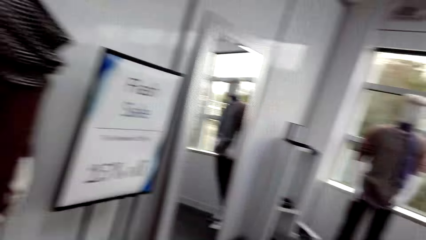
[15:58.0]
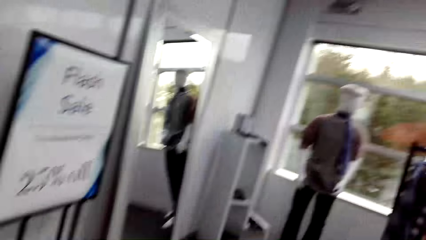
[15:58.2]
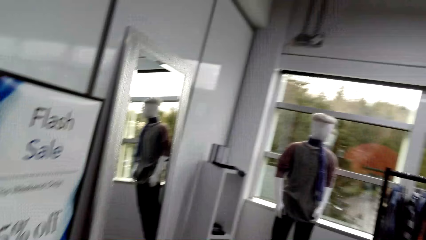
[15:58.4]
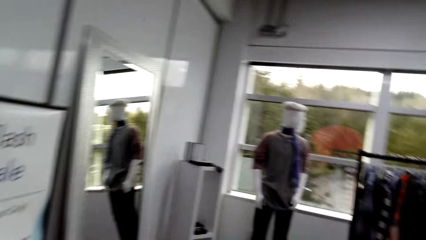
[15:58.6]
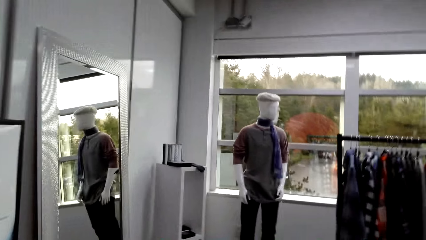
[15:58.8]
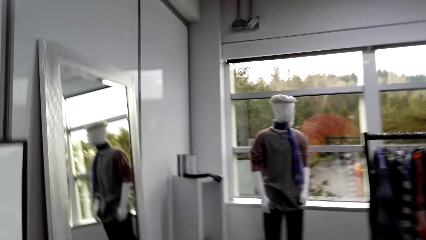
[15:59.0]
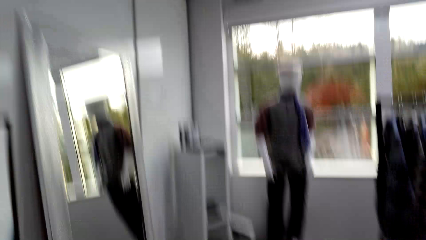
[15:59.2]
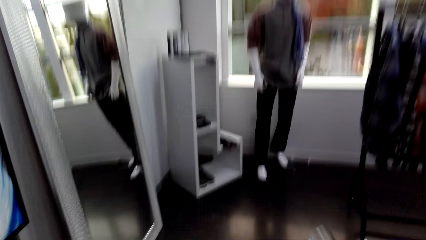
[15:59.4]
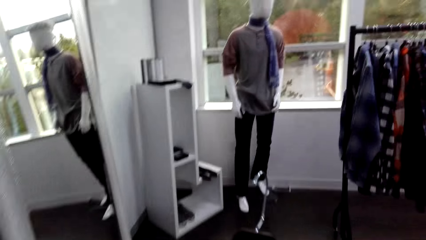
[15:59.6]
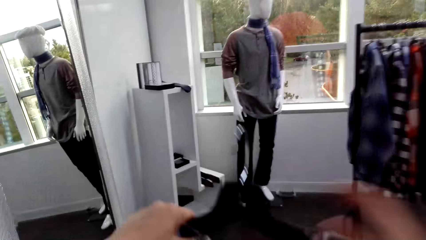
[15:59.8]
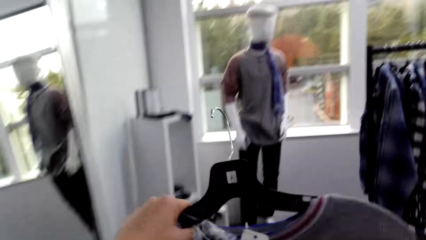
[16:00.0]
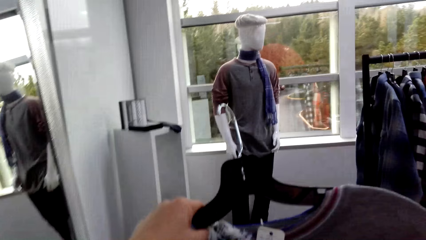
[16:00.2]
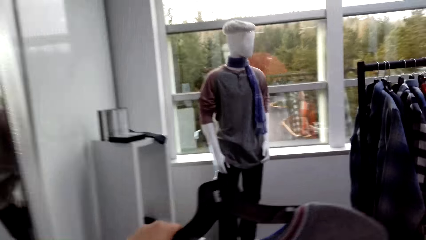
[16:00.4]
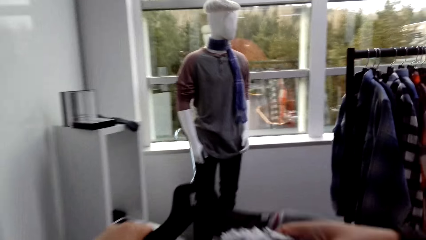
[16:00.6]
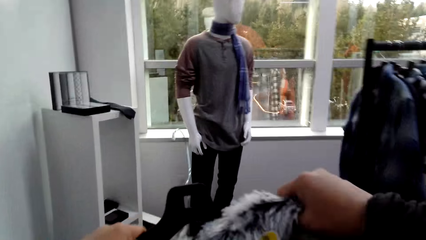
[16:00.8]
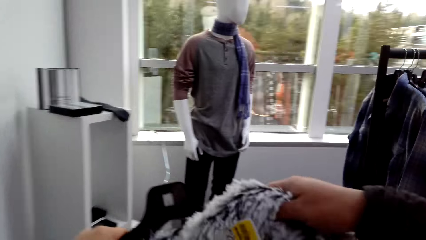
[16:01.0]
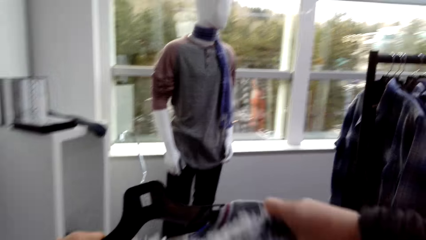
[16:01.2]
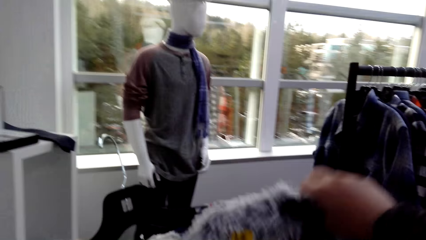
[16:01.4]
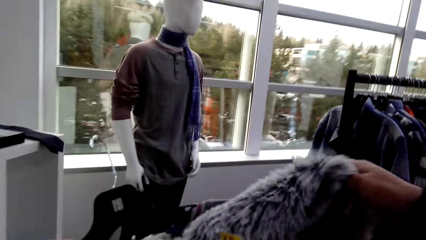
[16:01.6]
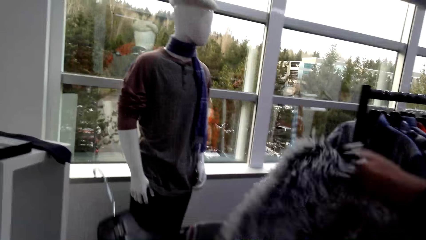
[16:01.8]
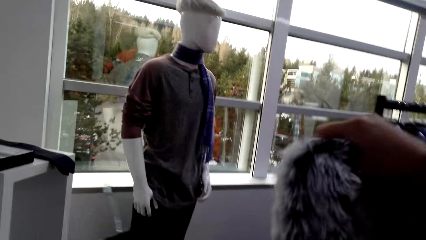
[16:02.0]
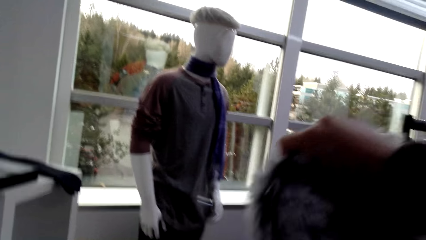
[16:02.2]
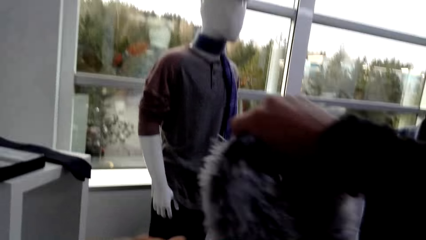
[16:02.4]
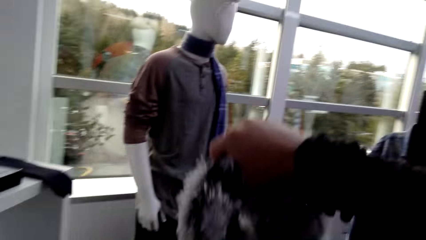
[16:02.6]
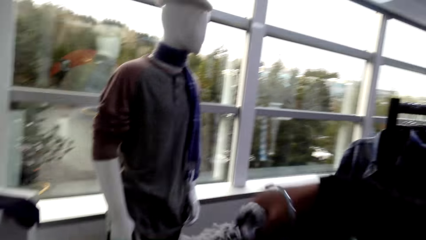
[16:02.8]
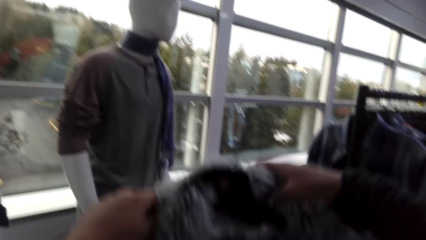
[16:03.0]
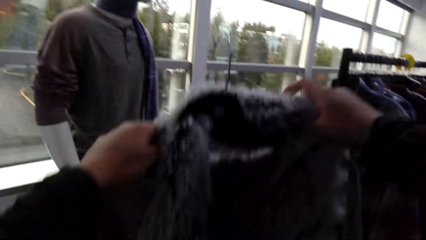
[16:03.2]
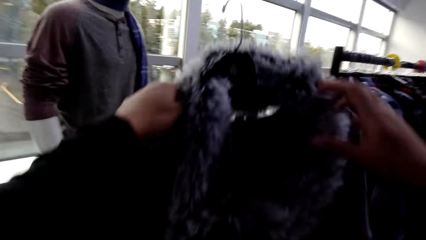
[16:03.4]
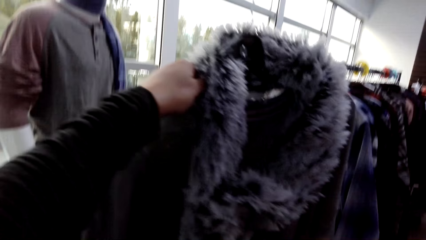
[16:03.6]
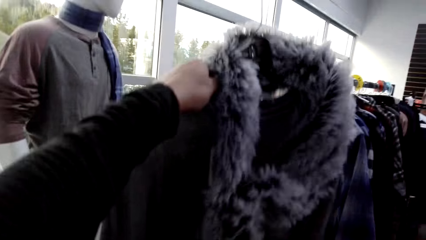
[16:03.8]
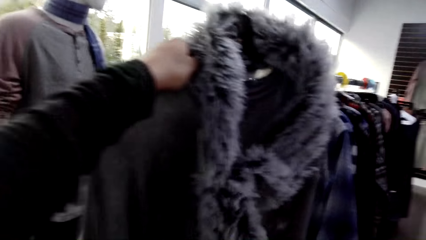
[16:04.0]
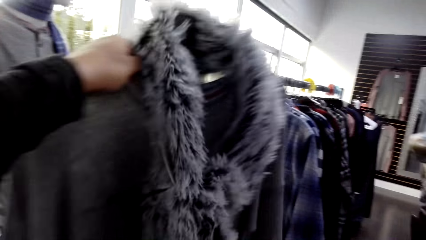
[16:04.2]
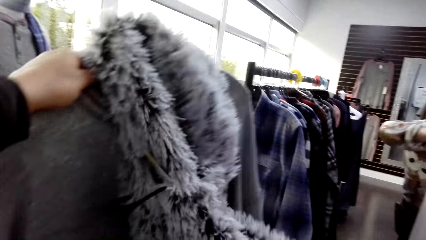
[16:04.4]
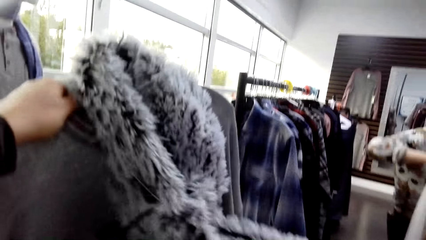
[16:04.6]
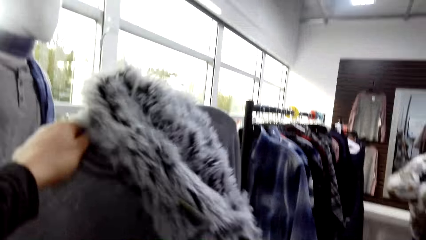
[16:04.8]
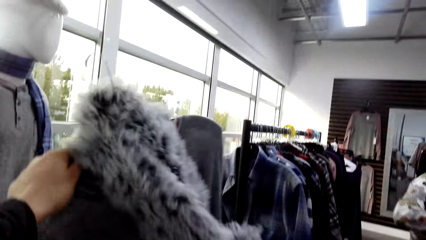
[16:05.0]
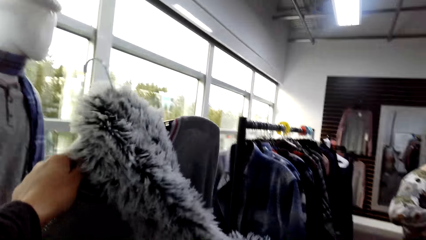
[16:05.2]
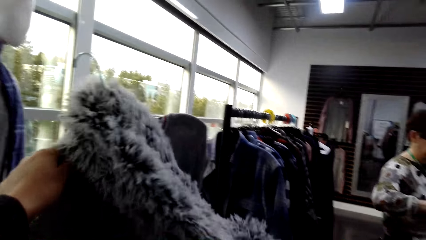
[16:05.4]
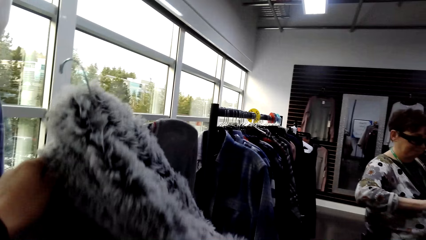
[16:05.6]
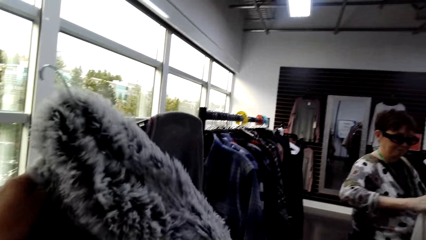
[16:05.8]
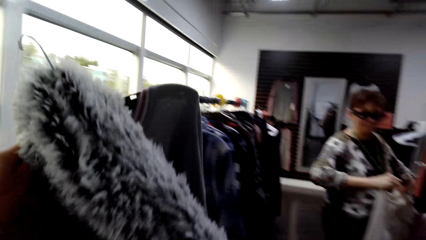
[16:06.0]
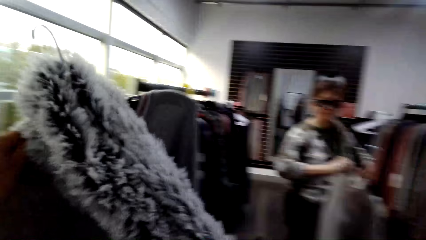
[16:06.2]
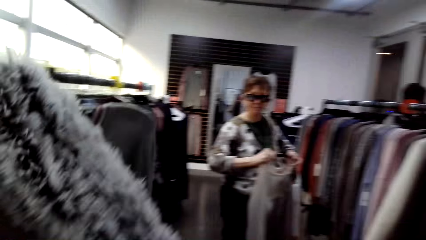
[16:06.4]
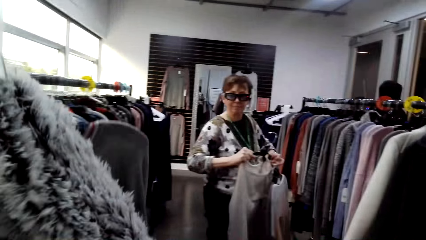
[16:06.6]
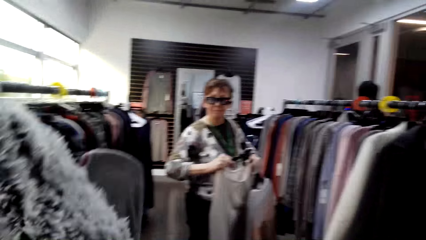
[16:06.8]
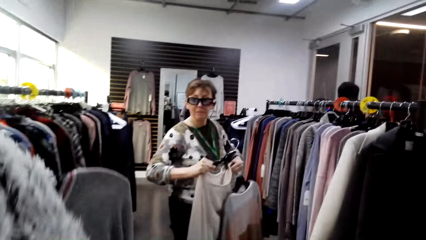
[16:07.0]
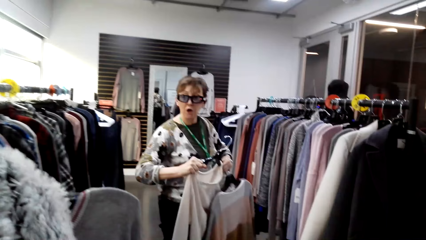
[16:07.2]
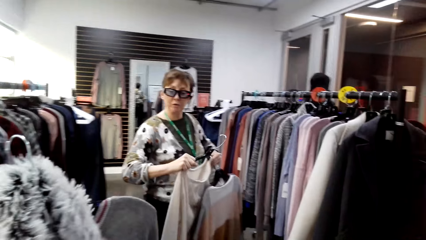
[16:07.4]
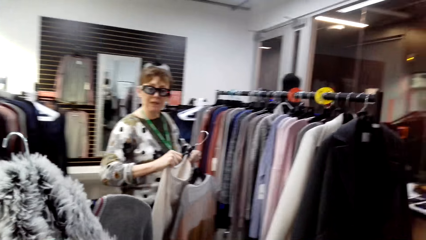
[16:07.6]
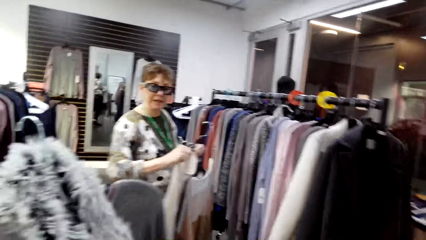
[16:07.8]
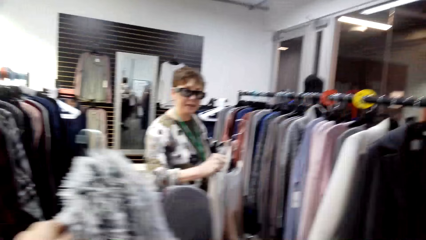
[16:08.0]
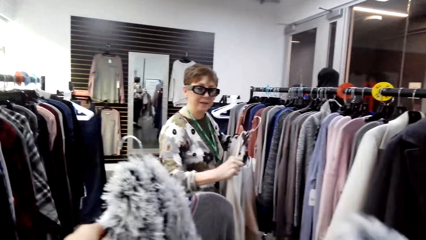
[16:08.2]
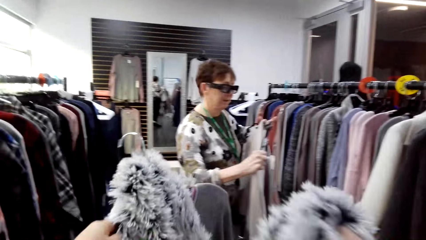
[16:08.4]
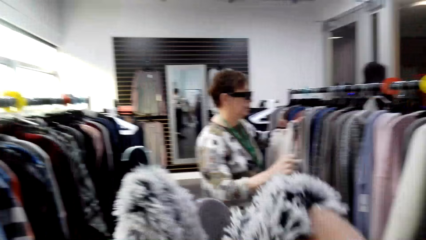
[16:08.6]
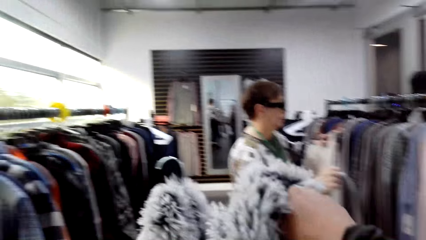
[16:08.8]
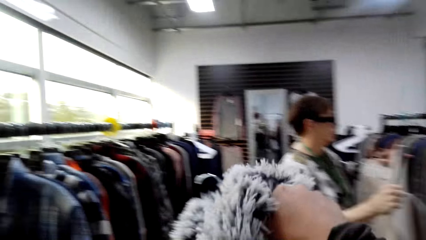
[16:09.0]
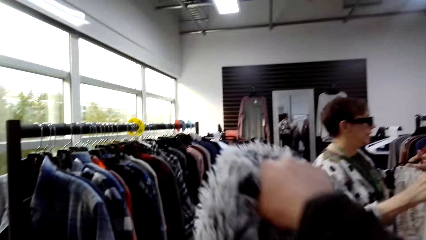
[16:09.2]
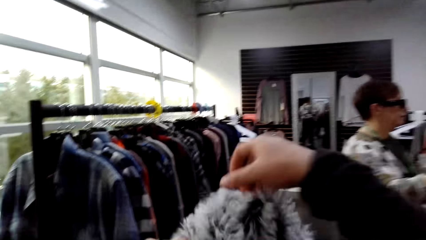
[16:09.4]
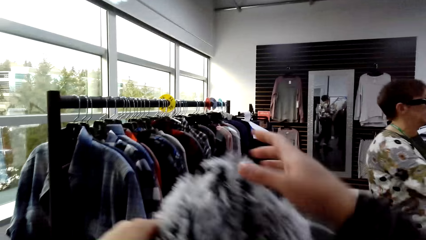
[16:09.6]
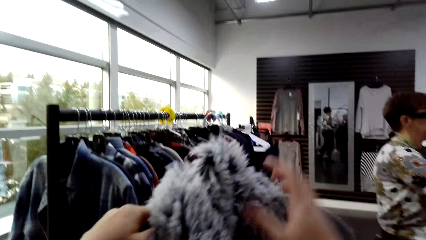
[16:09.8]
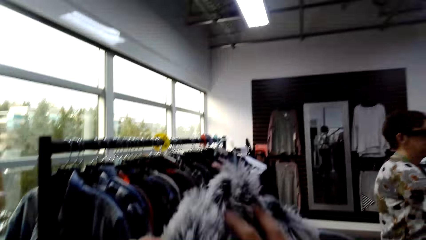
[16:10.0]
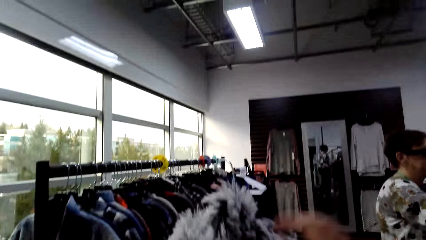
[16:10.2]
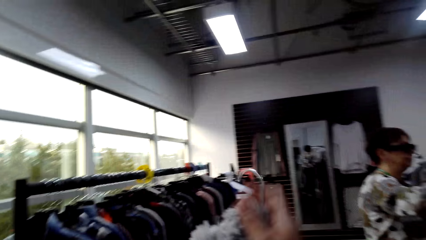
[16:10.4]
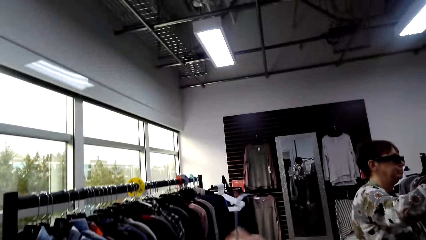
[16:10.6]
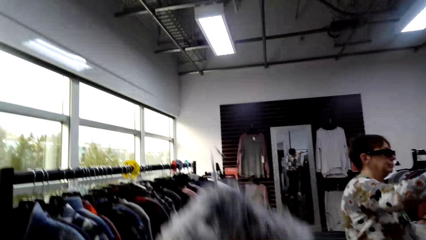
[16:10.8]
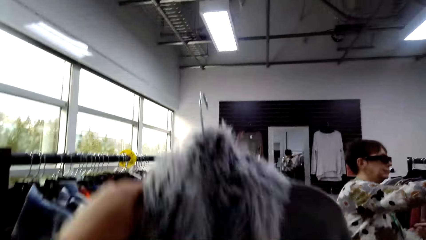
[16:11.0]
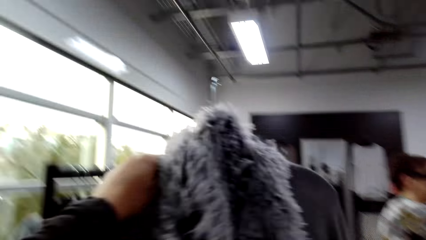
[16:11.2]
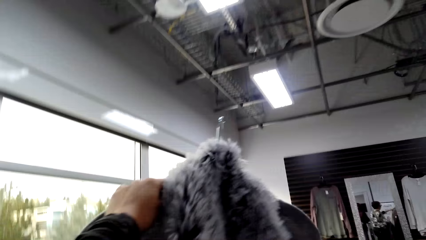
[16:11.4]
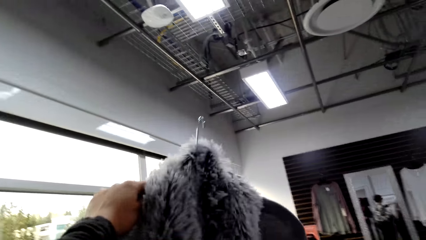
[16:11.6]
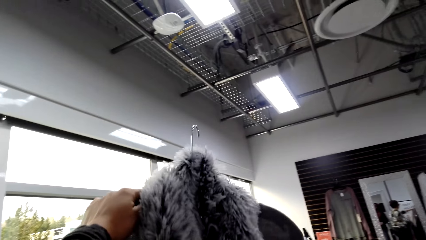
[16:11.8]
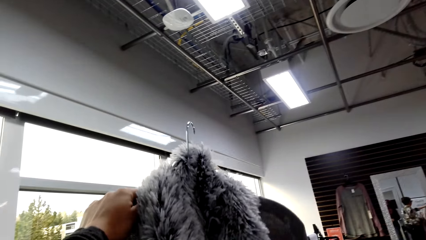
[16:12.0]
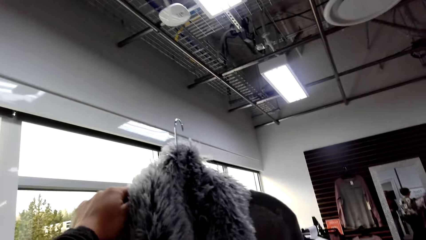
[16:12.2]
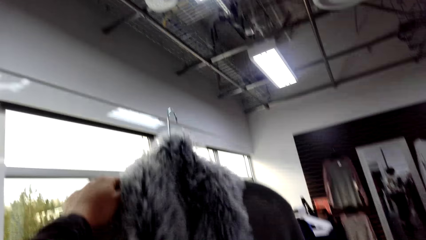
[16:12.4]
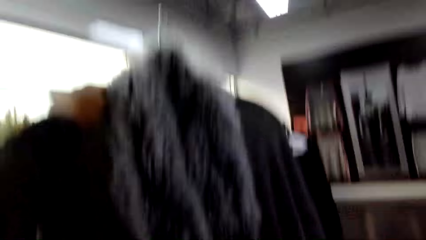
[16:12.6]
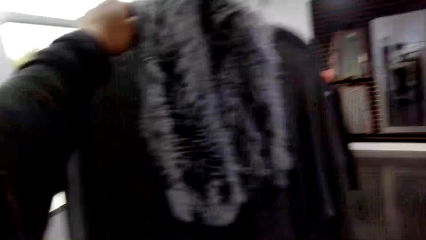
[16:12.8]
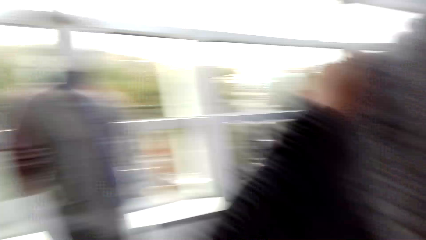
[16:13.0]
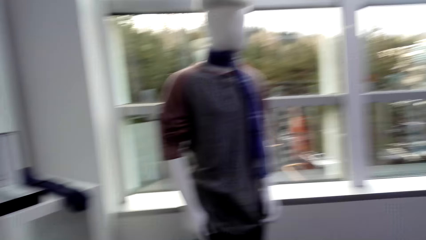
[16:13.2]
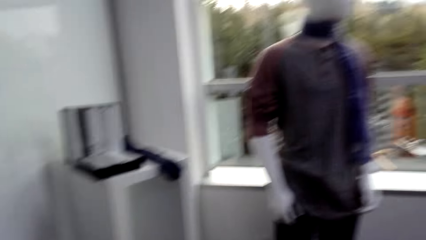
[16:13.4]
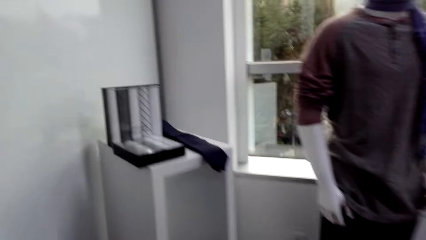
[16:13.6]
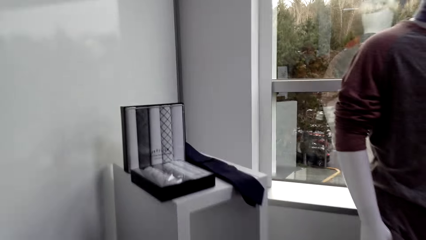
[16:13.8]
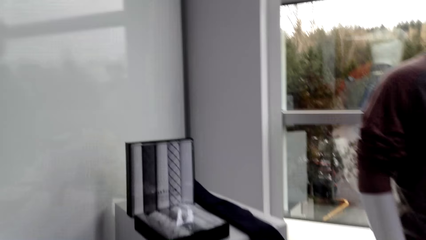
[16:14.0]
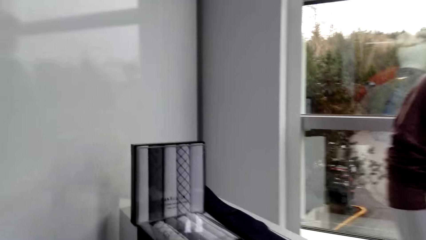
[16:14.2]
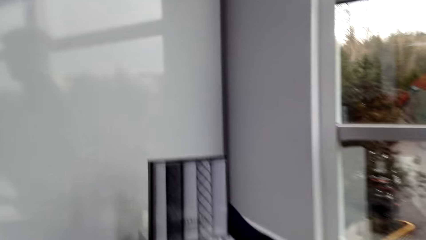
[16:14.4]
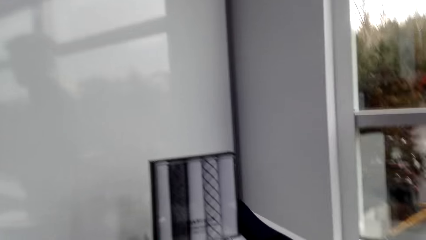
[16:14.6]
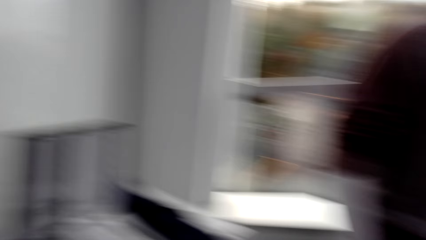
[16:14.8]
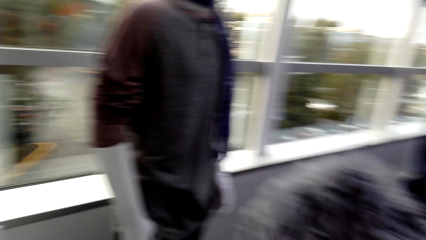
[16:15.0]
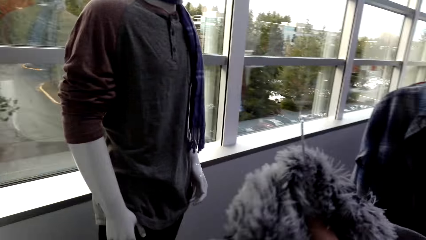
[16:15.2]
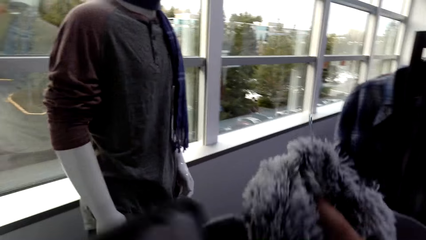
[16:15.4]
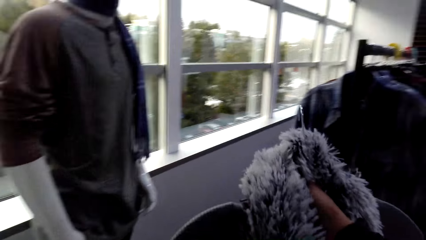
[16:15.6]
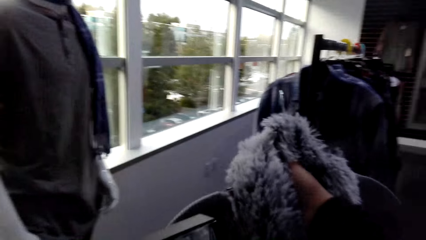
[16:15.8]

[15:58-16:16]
The camera wearer holds a top. They place a scarf on top of a sweater, on a hanger. They hold the scarf. The lady holds apparel. The camera wearer puts the scarf on the hanger and touches the scarf. The lady puts the apparel back on display. The camera wearer lifts apparel. They move around and pick up a box.
